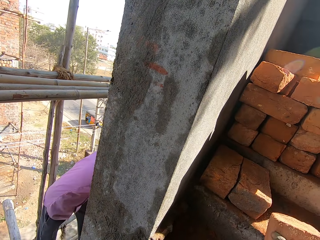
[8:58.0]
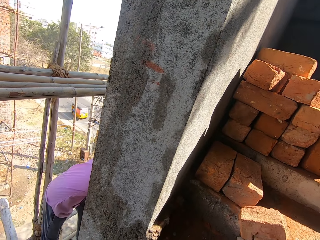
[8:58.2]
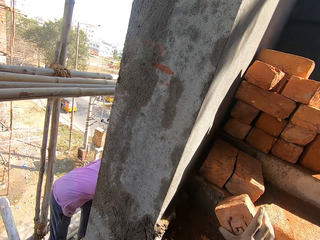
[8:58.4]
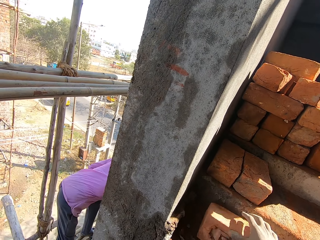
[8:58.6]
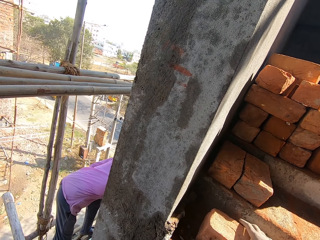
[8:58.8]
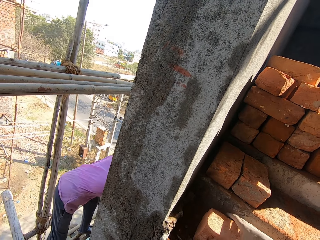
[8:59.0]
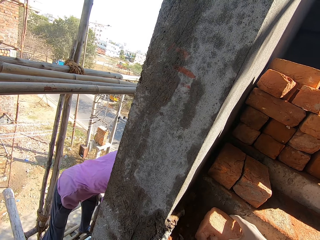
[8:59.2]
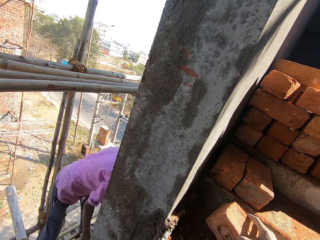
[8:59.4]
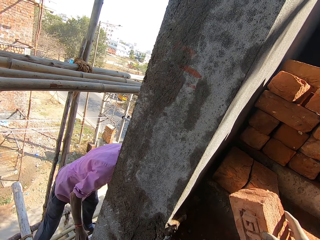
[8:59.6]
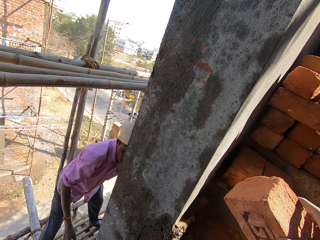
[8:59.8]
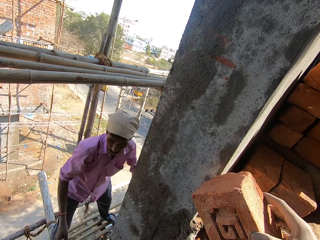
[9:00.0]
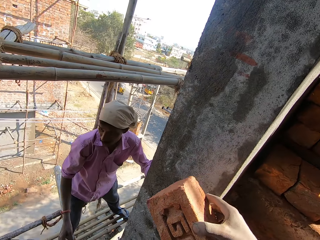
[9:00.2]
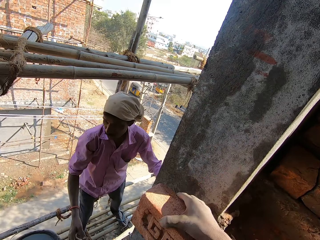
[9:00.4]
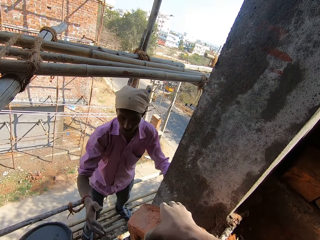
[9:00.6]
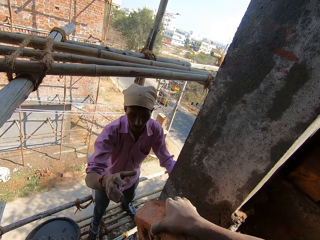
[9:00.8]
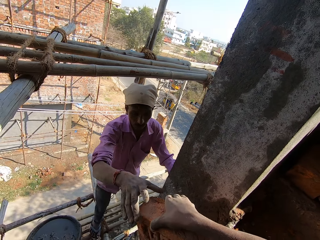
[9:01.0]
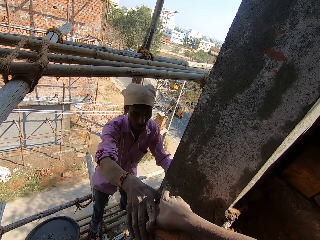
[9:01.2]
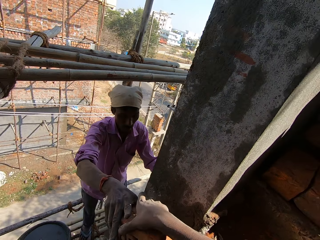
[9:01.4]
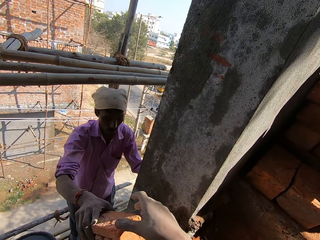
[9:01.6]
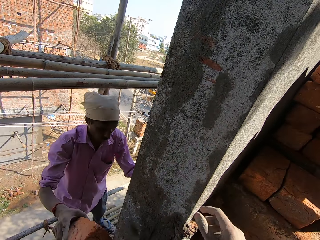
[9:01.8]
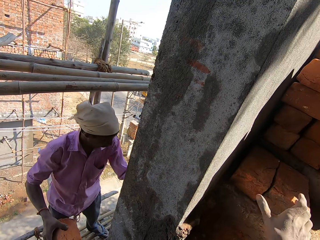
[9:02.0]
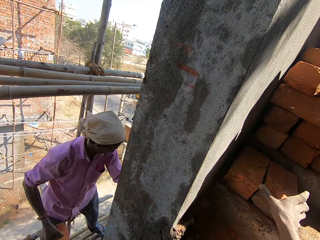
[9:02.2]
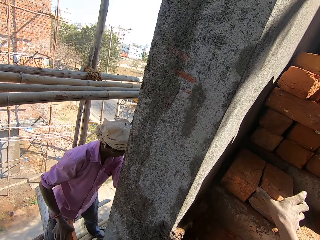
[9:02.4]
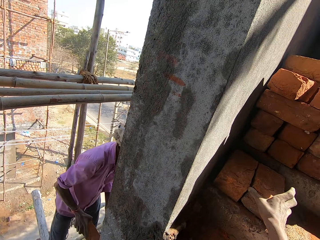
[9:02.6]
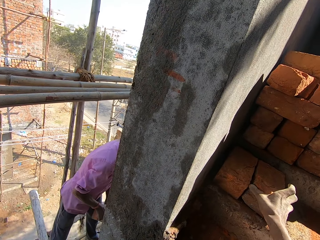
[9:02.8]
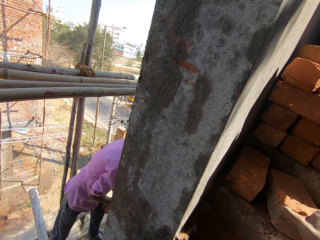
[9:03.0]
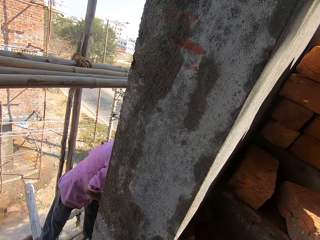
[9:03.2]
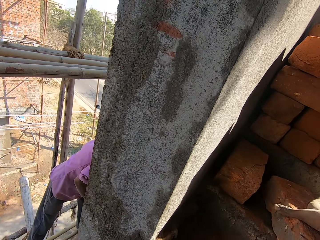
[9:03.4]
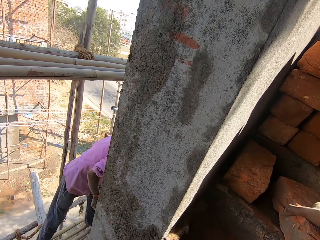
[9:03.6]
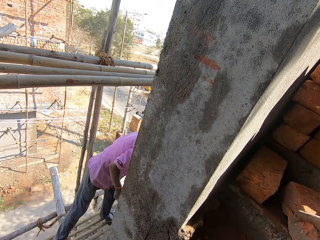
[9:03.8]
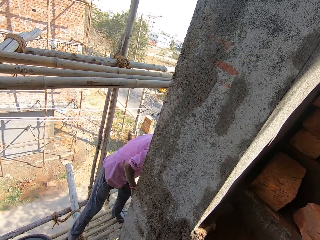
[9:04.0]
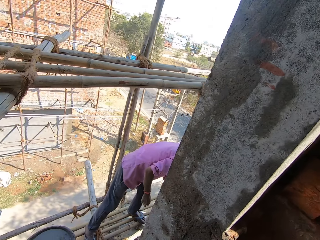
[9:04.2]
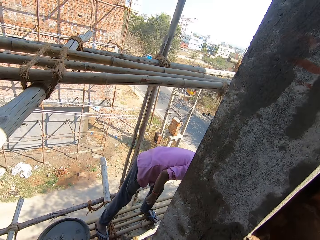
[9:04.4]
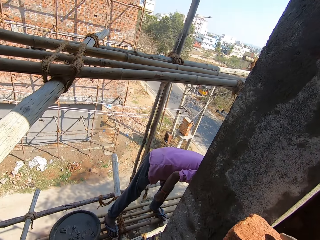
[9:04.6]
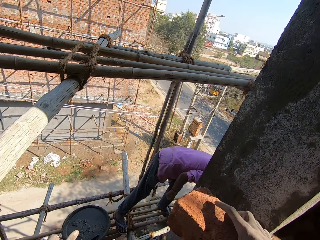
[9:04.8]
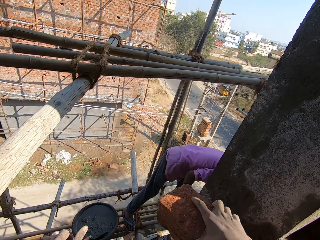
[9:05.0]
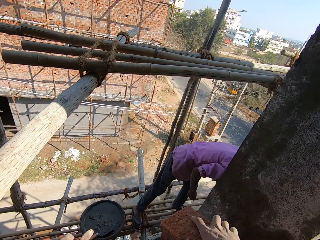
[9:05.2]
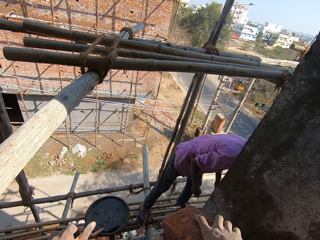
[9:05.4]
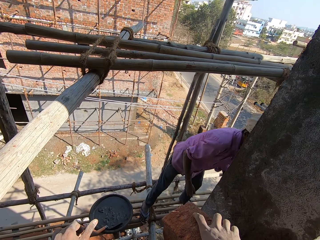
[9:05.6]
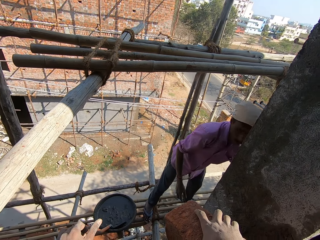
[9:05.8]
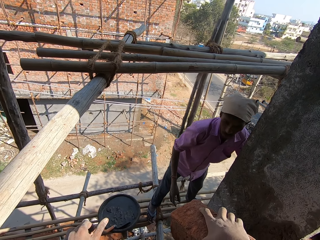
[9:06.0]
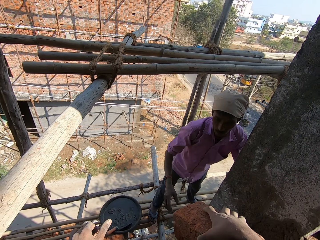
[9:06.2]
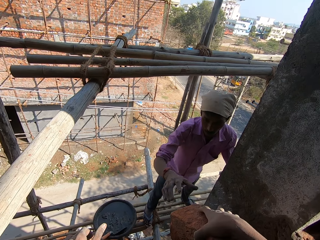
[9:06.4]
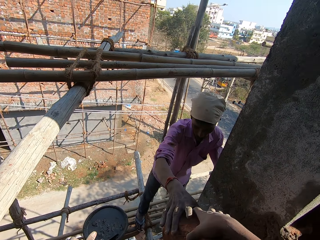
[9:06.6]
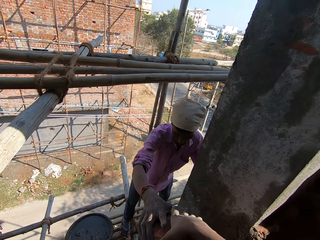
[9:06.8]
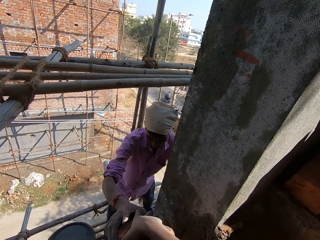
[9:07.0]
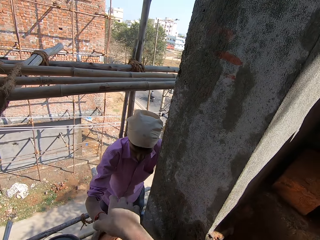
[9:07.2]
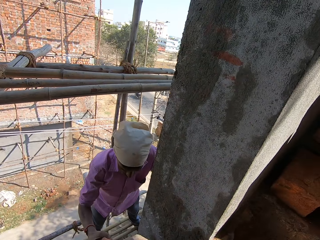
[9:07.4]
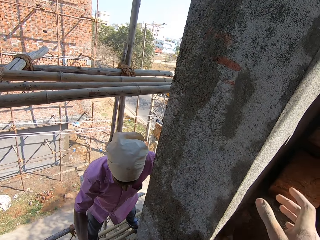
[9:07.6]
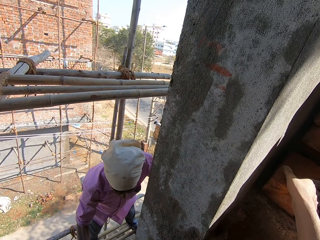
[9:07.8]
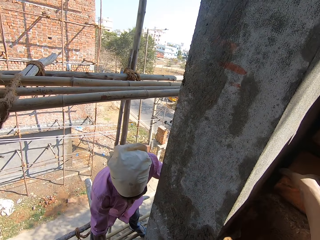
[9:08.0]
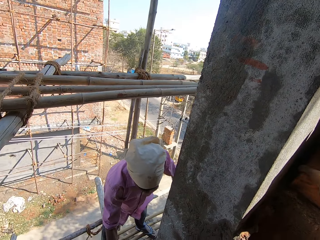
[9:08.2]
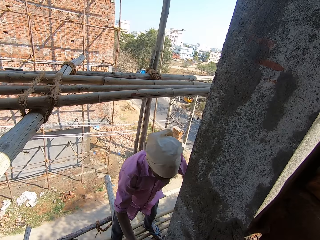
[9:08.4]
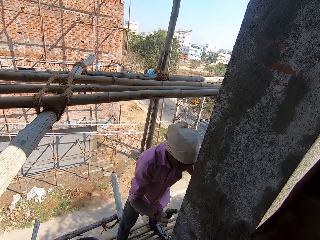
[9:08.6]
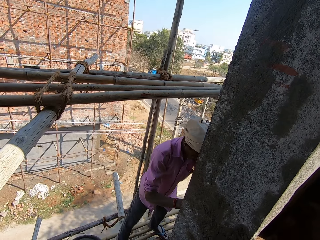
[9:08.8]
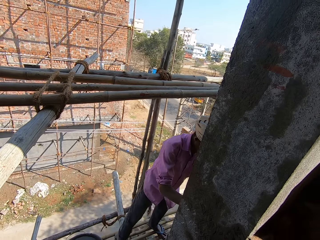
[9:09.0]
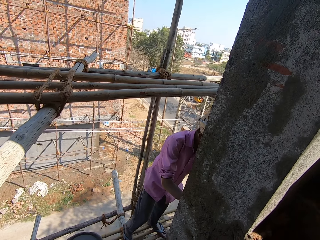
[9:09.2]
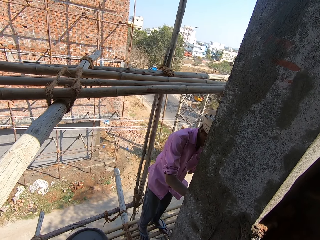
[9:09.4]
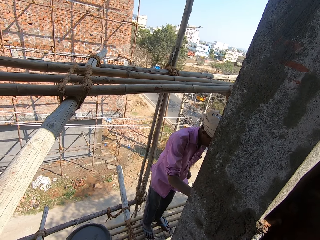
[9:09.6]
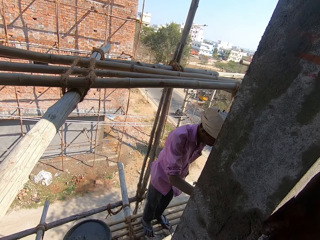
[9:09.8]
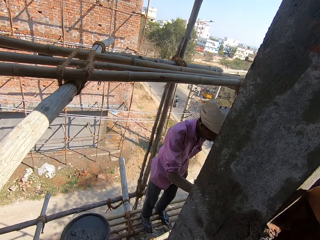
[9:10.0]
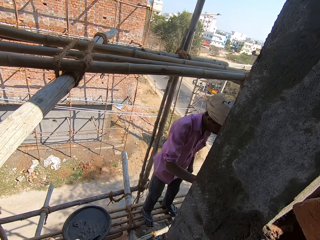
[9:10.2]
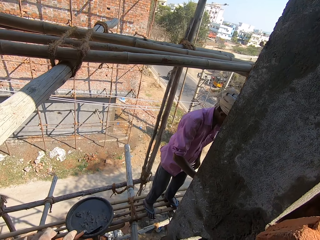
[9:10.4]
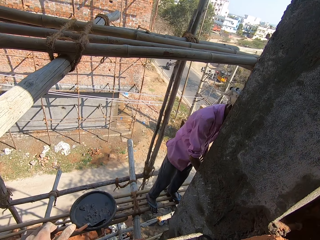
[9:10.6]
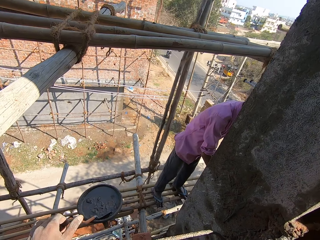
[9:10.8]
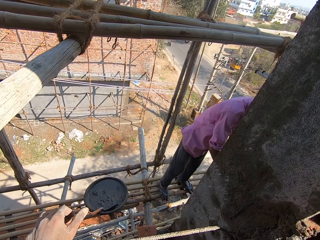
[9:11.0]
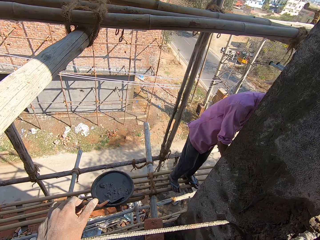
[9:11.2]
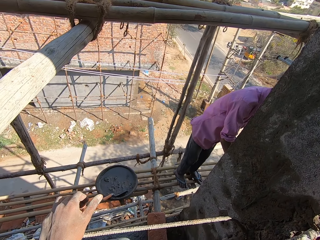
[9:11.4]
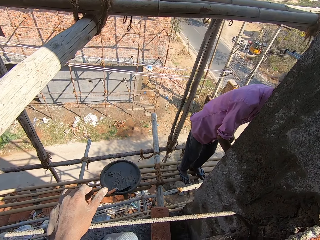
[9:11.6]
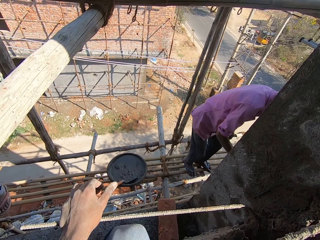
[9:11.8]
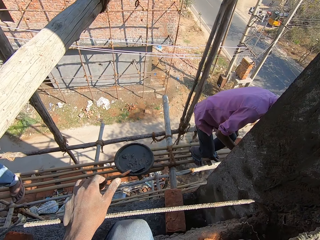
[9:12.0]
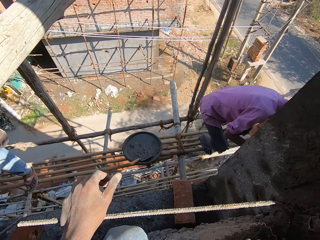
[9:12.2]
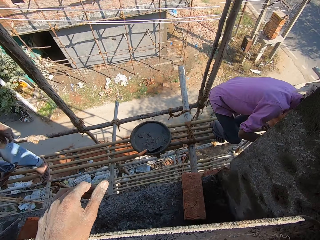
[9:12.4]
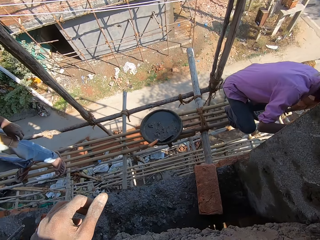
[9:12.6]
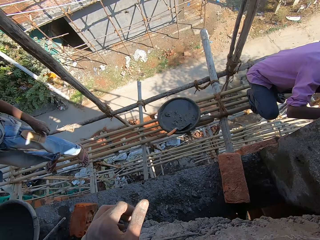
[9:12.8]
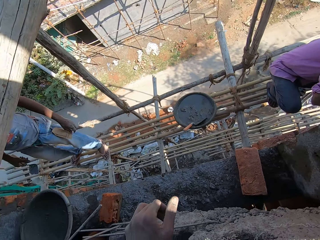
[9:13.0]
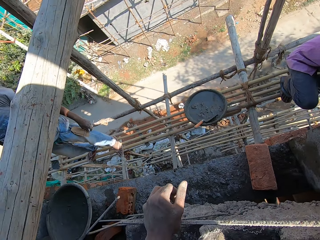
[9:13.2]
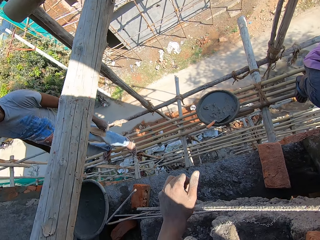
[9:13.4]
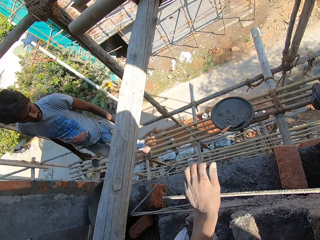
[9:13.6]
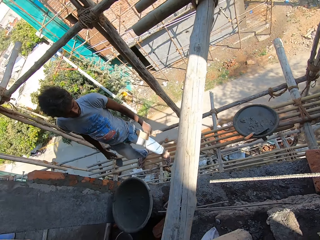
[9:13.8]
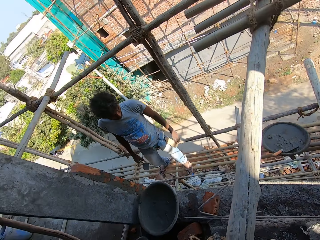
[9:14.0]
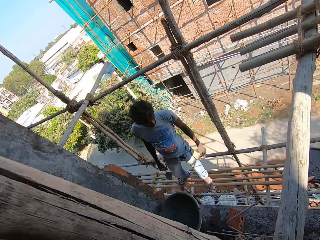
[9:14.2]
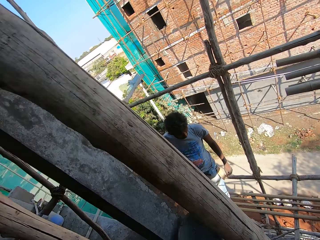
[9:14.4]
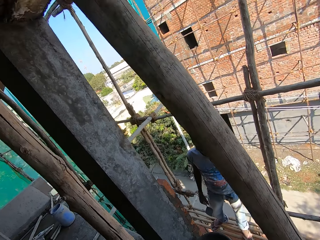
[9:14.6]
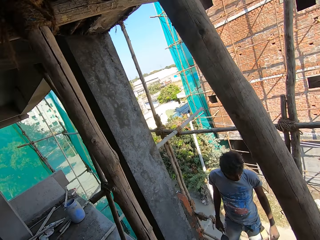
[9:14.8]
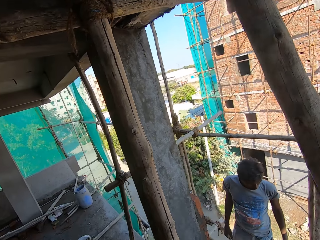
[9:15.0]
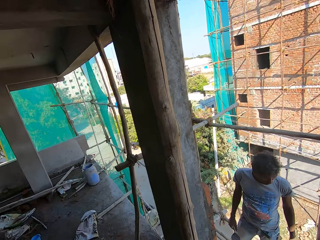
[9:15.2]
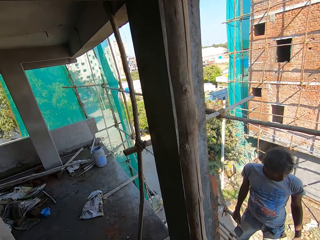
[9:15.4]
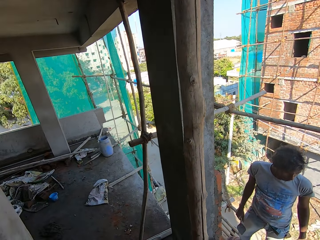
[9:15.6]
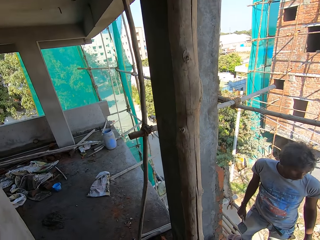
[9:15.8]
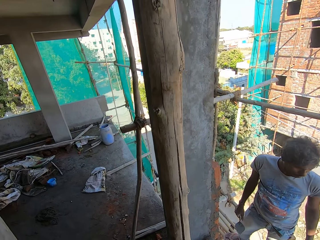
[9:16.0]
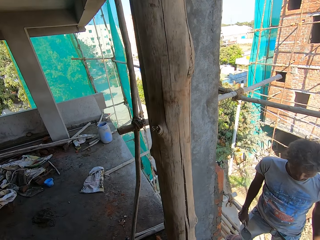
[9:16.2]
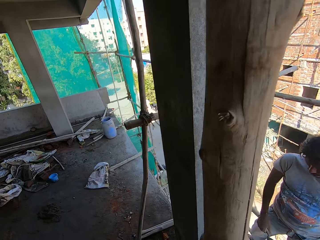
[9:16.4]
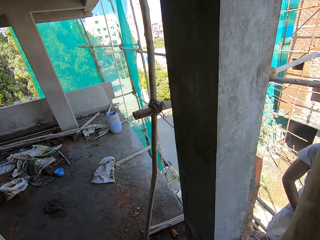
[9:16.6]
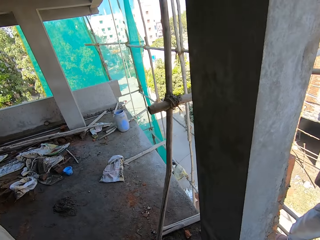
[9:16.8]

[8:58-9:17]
The camera wearer takes the brick on the floor and gives a man the brick. The man picks up the brick. The camera wearer takes the brick on the floor and gives the man the brick. The man picks up the brick. The camera wearer takes the brick on the floor. They look around.

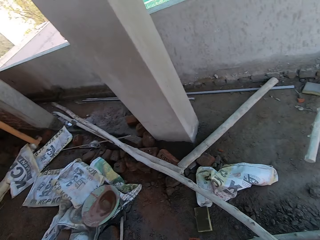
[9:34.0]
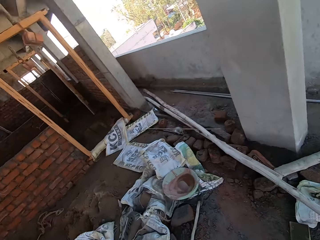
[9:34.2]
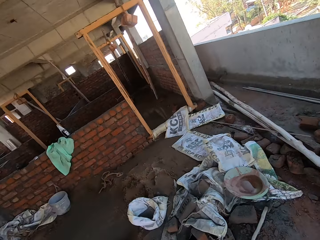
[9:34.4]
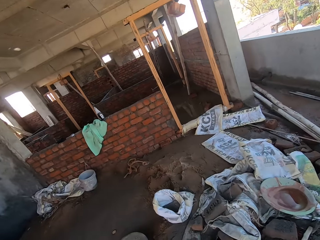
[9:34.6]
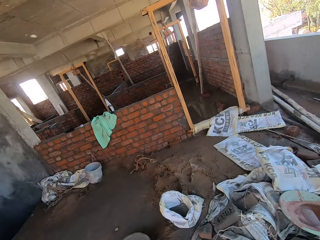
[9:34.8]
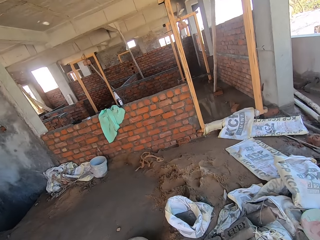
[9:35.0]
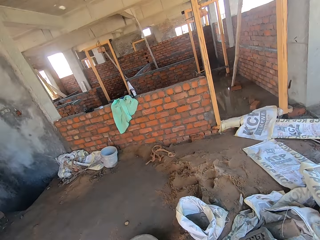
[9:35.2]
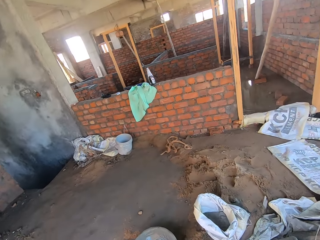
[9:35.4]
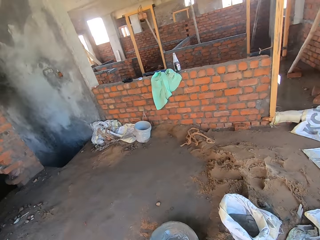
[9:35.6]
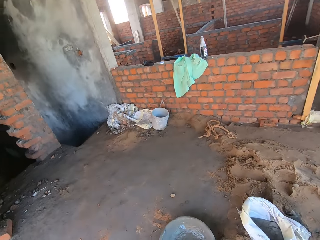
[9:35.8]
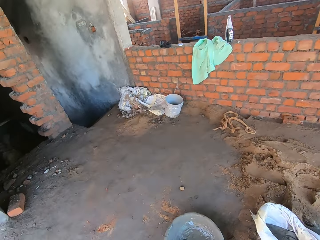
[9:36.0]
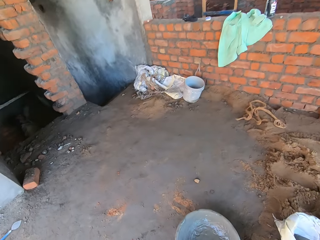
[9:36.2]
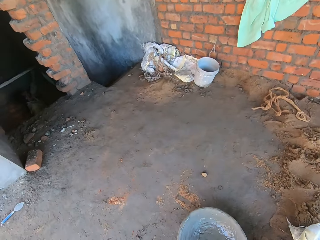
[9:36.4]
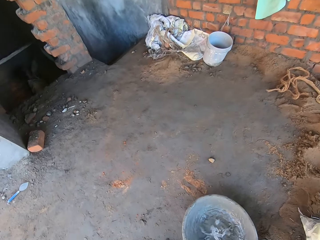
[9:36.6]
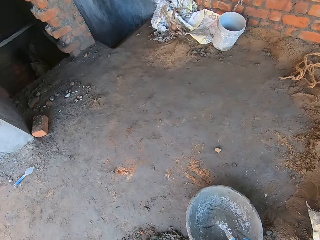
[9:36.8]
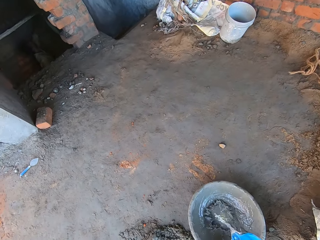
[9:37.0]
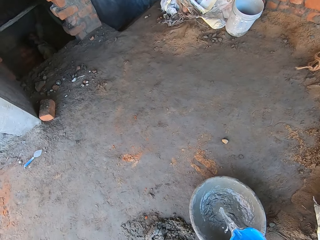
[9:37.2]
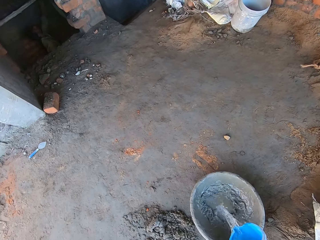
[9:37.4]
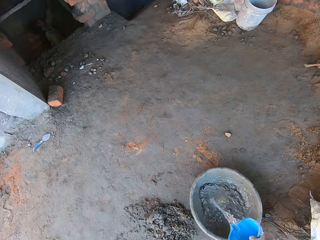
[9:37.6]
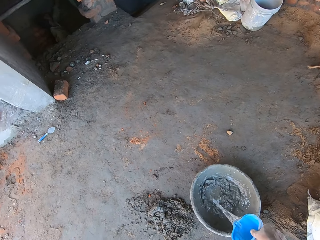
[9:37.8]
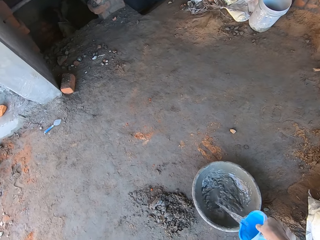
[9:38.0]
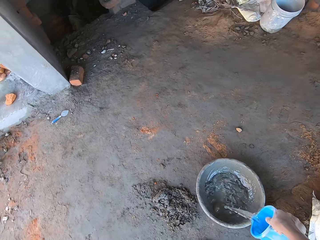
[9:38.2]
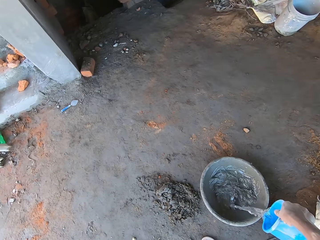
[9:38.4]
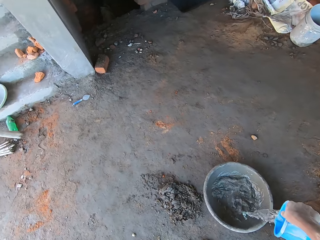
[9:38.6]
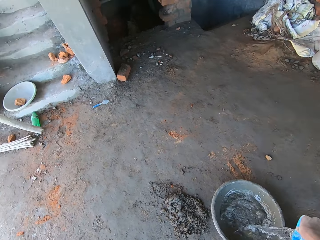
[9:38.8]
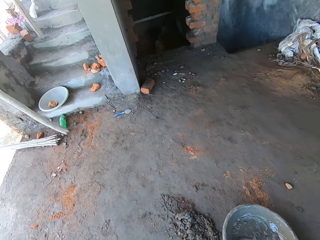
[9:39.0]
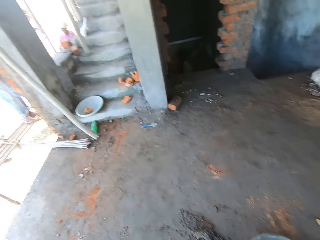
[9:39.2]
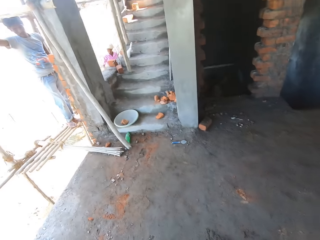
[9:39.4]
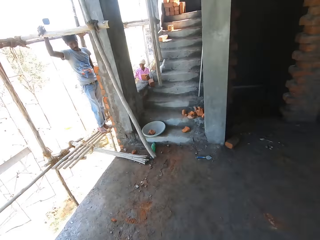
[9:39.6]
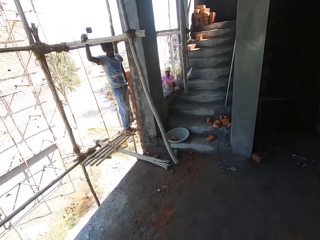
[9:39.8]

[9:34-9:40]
The camera wearer pours water inside the cement basin. They walk in the building.
